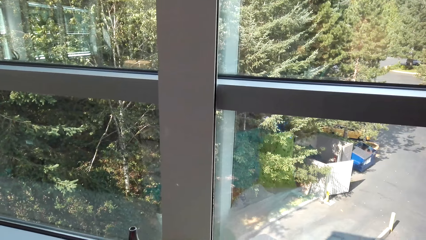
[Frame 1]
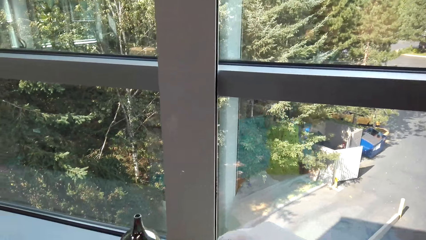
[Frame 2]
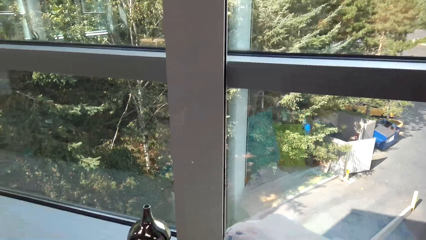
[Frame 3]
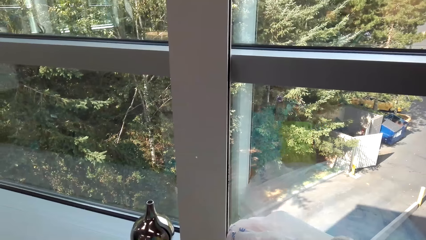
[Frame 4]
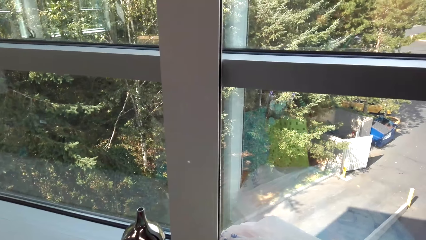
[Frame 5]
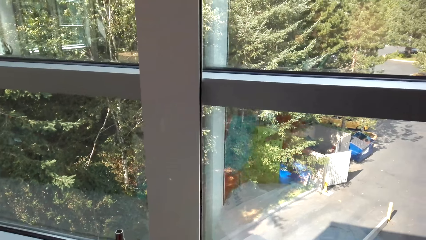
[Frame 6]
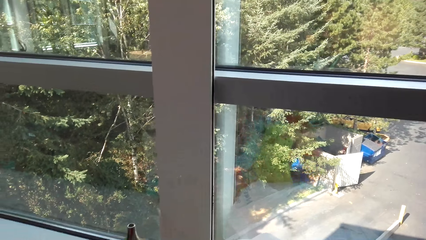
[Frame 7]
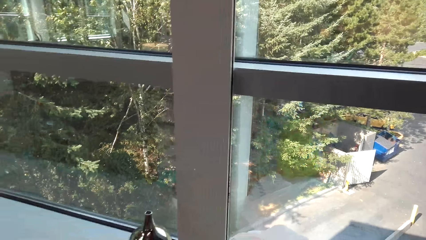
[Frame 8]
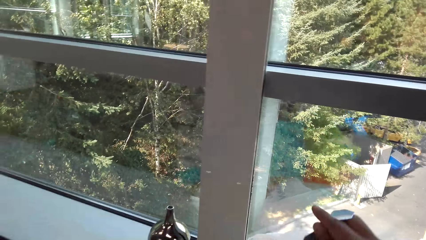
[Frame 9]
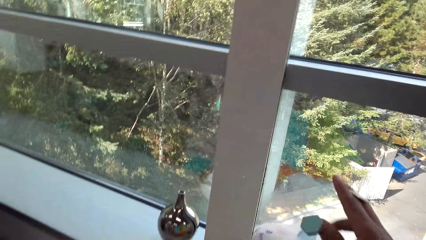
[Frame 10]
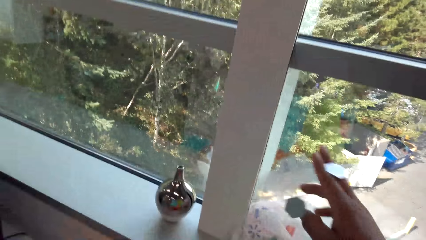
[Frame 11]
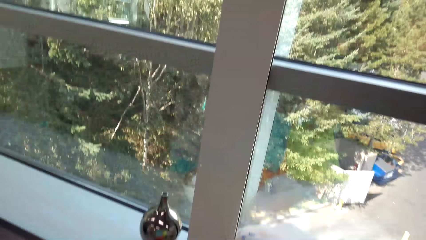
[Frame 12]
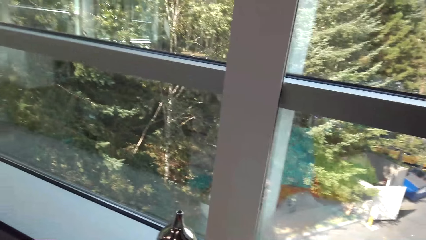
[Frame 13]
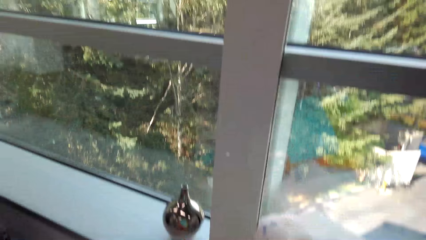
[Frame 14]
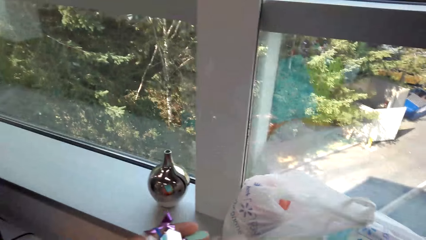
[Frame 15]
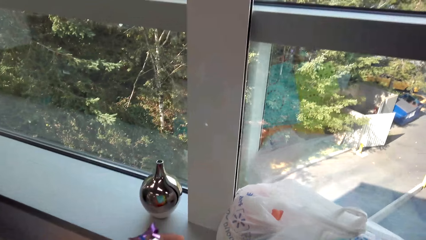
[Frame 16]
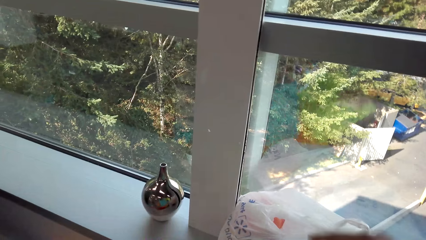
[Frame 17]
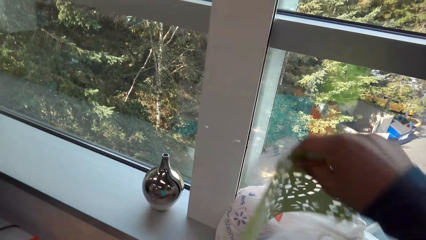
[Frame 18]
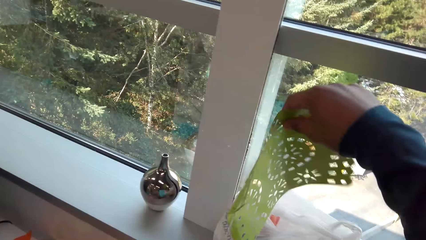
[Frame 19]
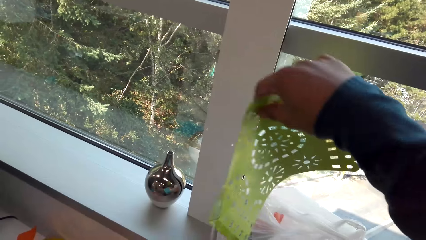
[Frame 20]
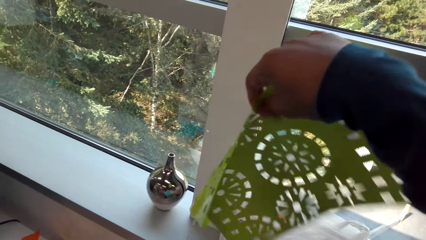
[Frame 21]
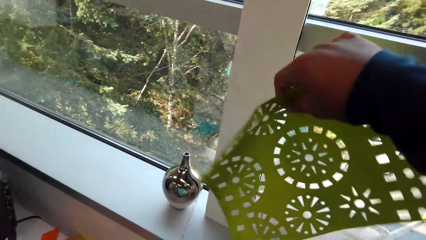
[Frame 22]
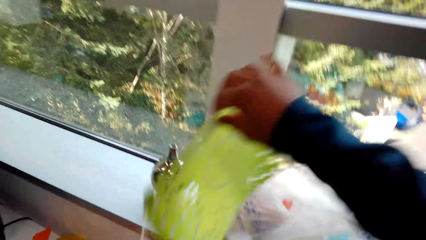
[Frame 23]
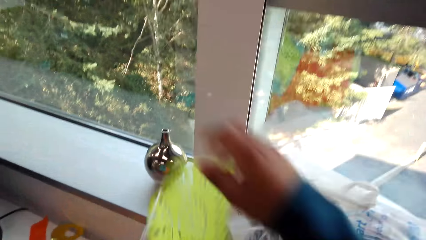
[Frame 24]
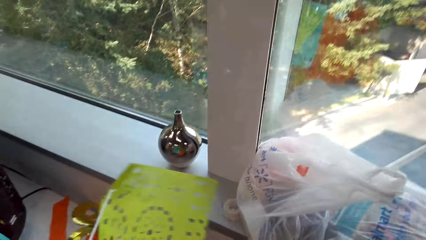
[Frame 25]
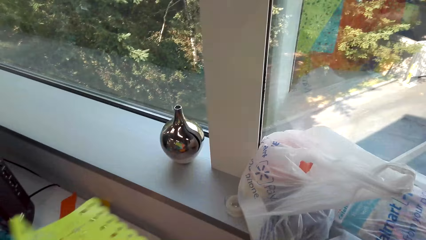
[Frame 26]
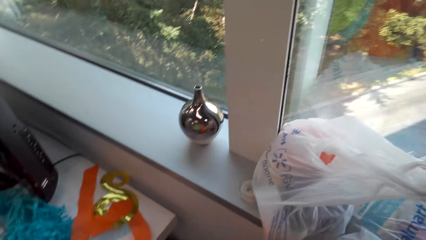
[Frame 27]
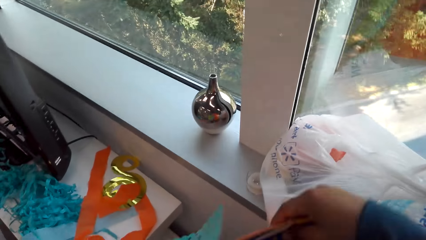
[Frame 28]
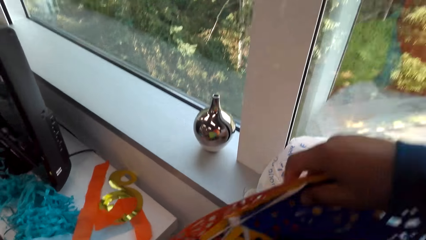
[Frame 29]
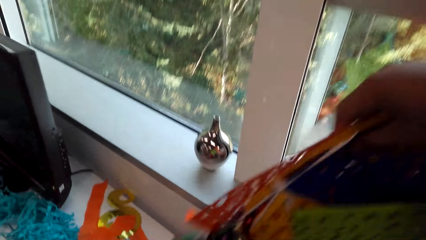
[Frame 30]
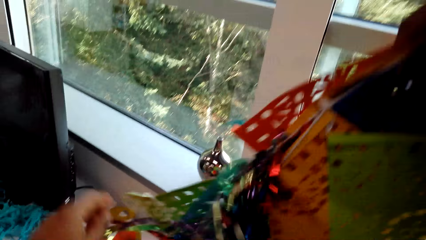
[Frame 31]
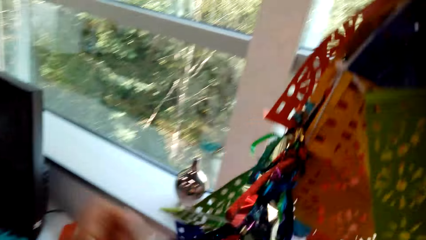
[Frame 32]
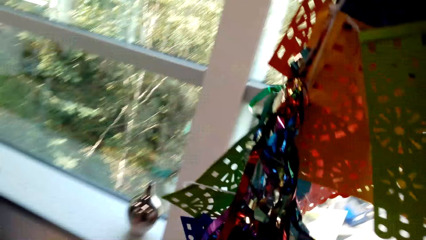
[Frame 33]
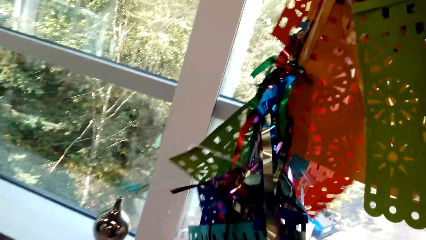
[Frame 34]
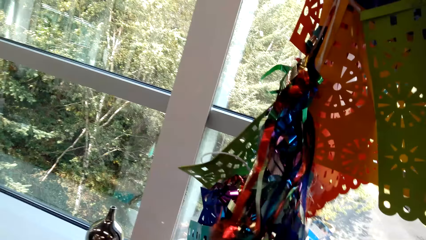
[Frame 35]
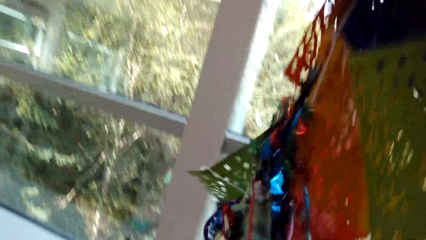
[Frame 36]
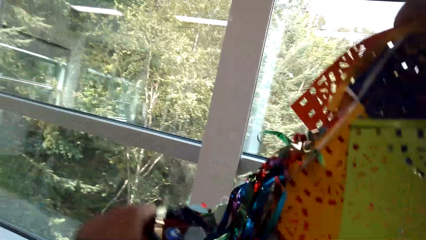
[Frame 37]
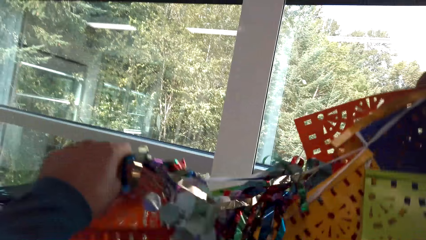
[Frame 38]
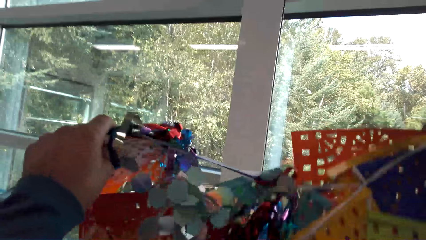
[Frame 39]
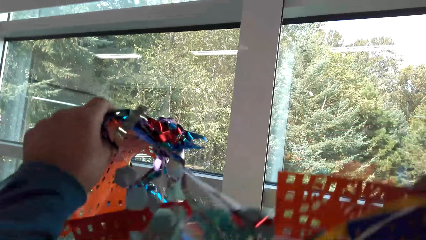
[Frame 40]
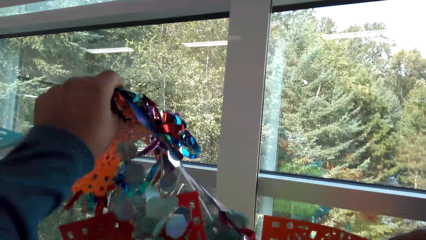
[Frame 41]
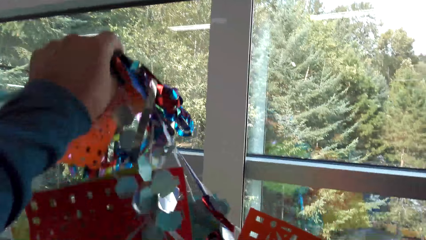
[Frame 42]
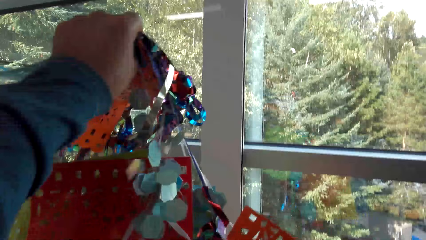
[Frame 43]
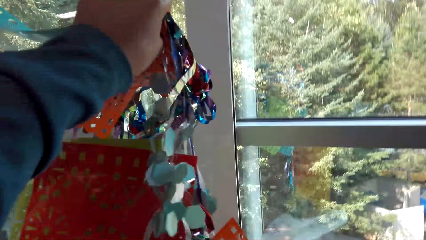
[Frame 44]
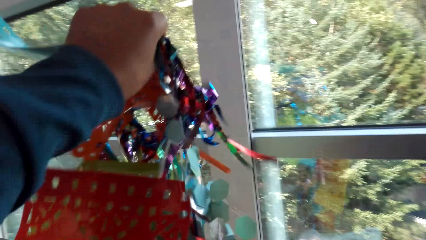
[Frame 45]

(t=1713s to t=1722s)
The camera wearer moves a hand. They raise a decoration.

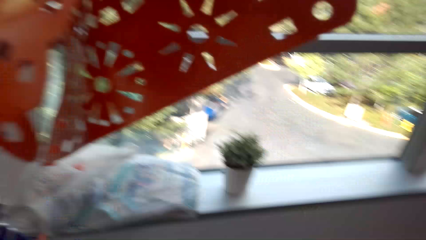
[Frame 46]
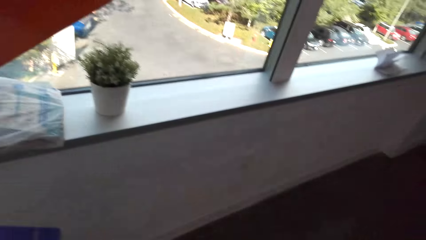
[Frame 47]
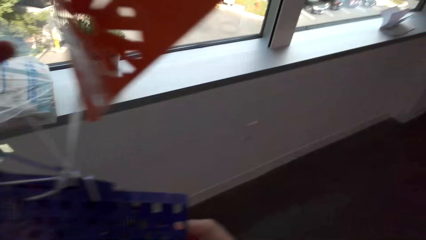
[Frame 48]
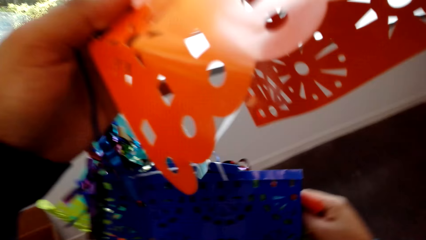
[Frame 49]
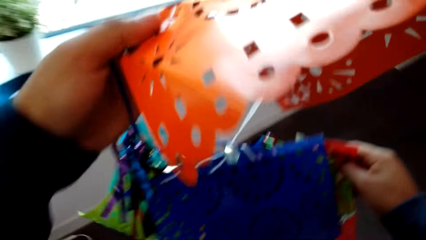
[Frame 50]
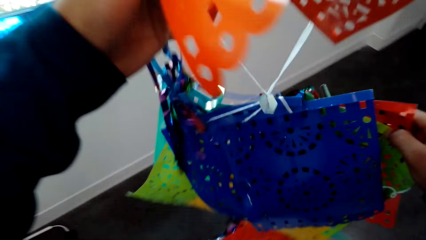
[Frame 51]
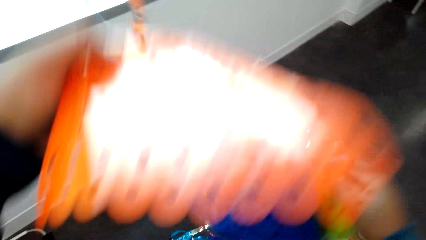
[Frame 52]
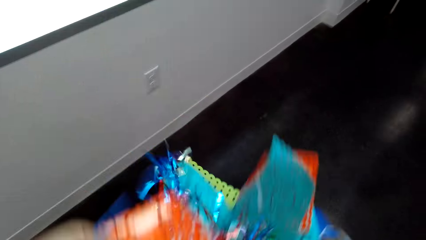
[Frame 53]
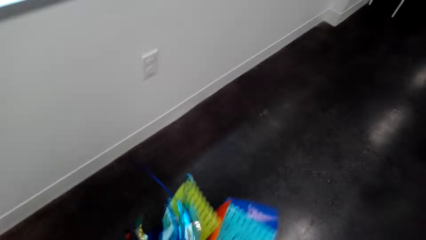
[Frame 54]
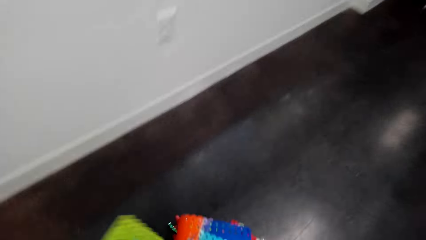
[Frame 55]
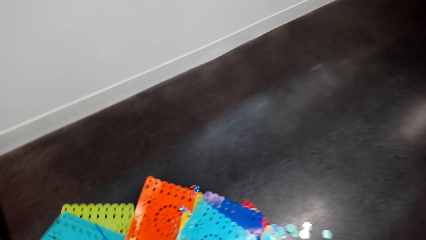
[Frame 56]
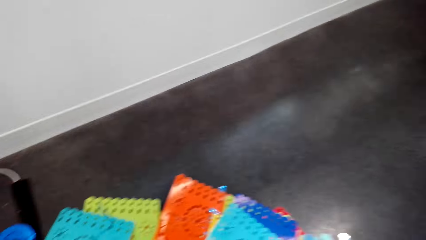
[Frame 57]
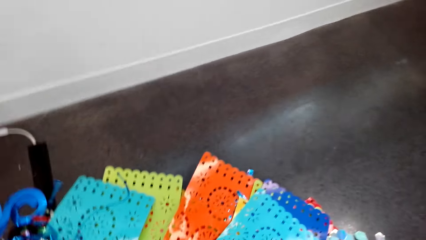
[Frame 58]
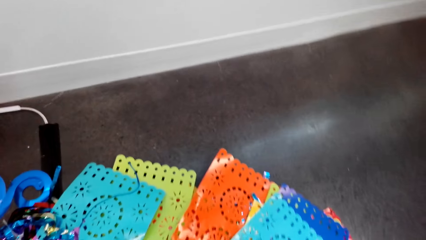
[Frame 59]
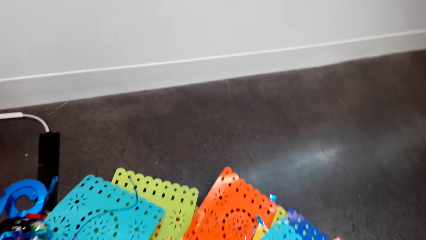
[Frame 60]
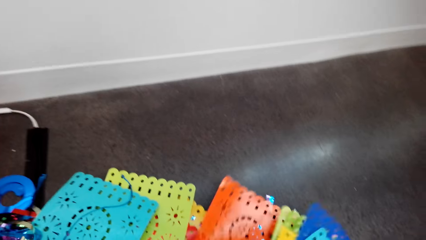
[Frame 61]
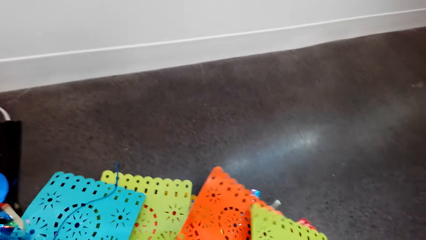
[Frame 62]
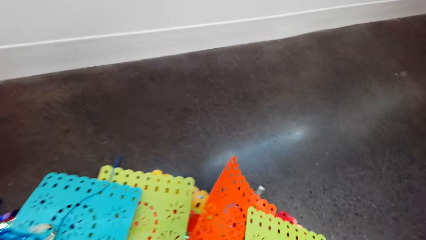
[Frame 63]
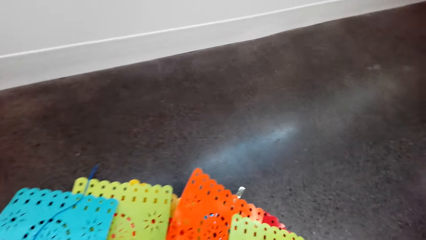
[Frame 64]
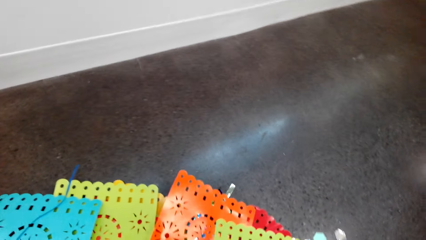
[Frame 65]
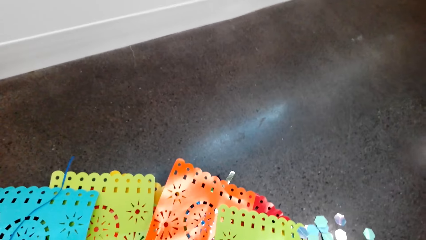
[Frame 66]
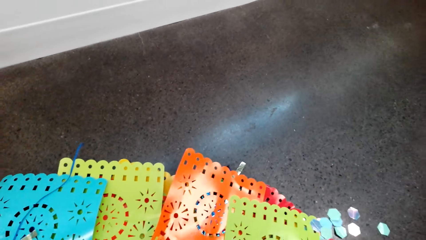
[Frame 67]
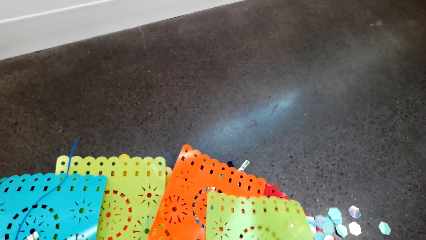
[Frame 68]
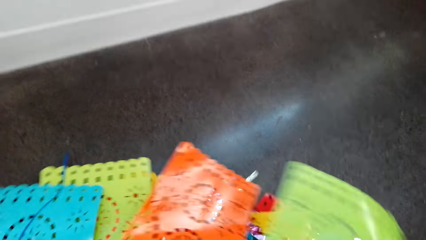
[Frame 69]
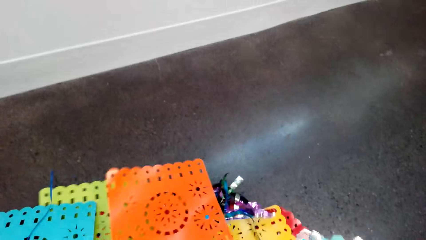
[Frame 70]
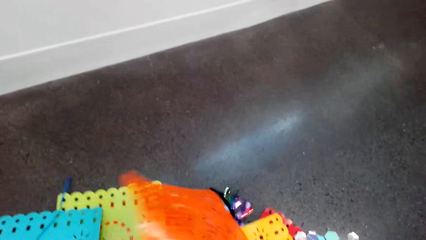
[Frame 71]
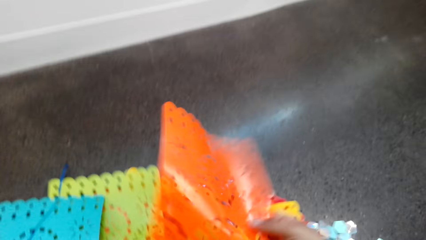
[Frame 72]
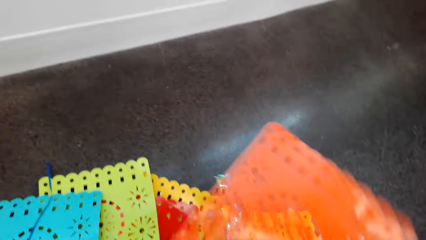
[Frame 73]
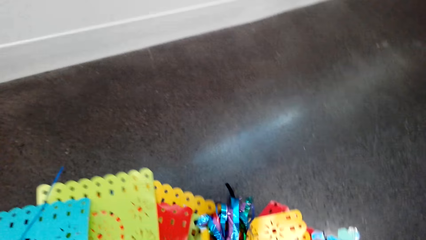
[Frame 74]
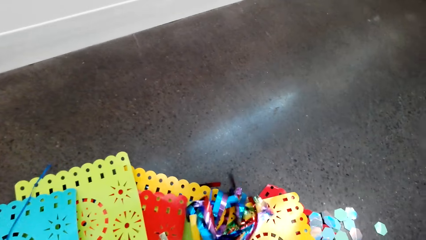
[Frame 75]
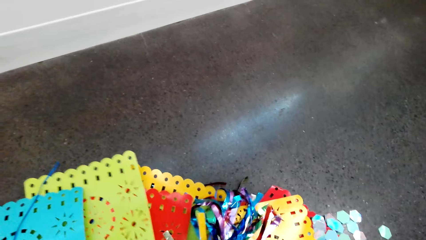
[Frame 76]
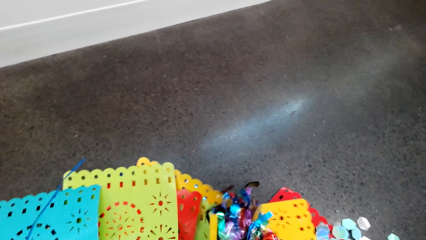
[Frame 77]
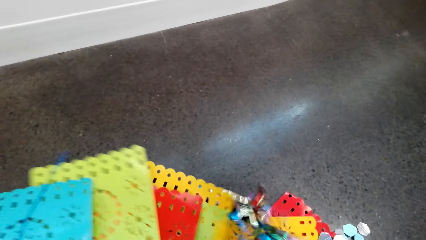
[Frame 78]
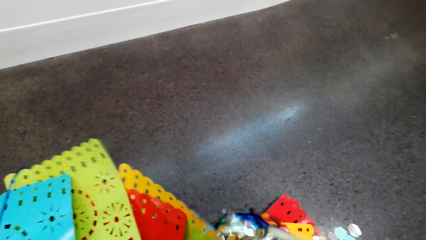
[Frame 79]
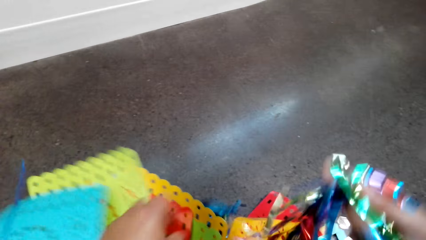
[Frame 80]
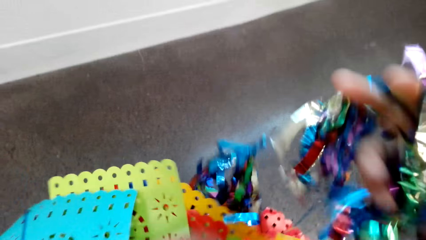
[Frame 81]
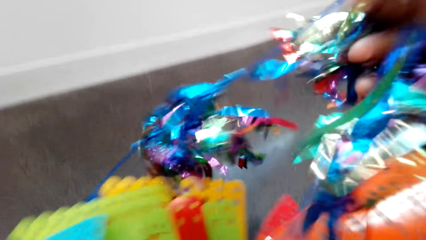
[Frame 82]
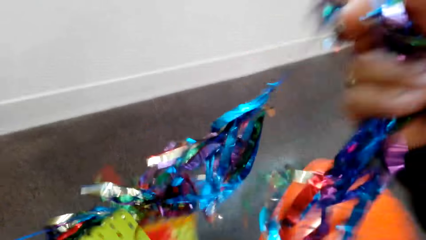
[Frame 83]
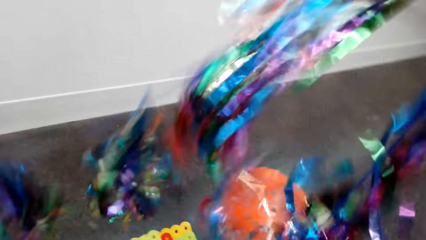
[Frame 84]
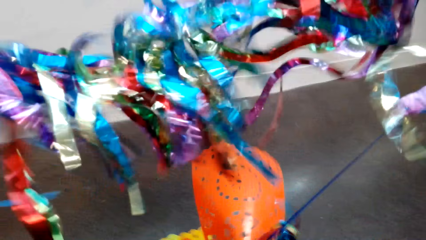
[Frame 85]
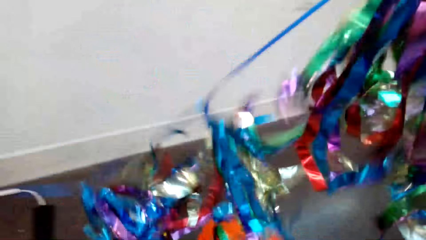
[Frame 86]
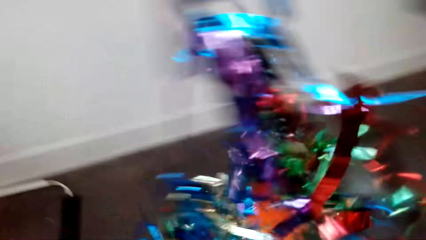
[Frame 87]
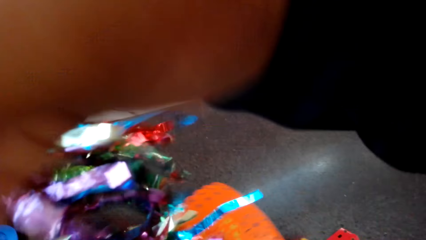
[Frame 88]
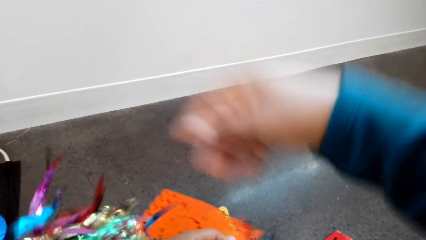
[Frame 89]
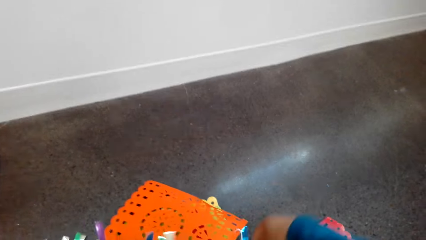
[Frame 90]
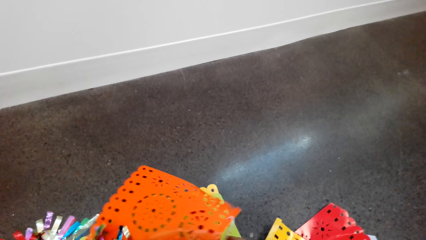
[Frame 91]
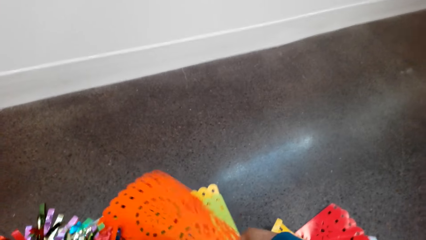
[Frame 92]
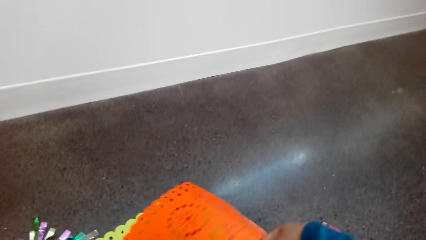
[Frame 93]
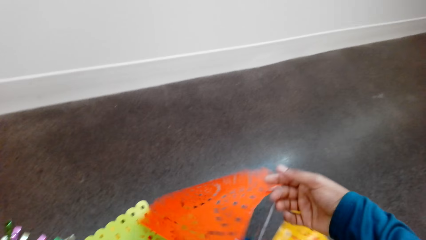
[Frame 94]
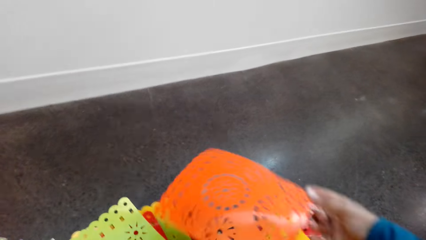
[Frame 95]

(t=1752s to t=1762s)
The camera wearer puts a party banner on the floor. They lower the decoration. They detangle the party banner. They raise the decoration.
